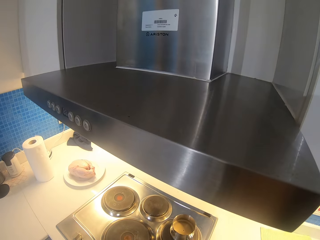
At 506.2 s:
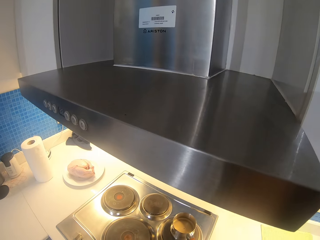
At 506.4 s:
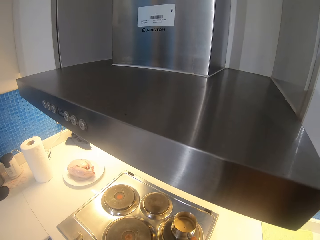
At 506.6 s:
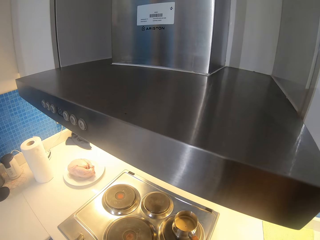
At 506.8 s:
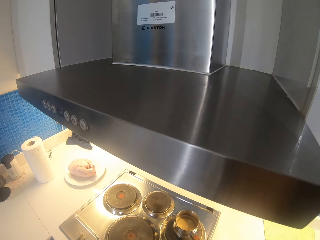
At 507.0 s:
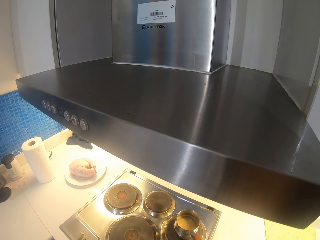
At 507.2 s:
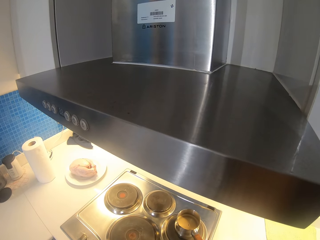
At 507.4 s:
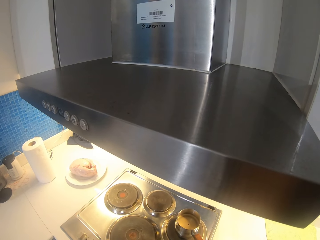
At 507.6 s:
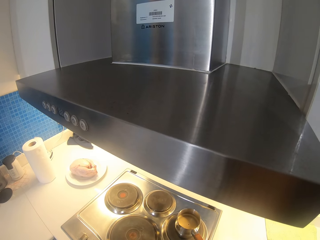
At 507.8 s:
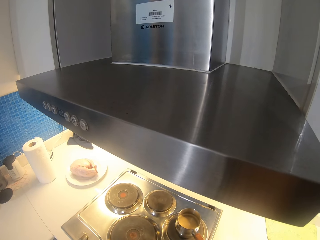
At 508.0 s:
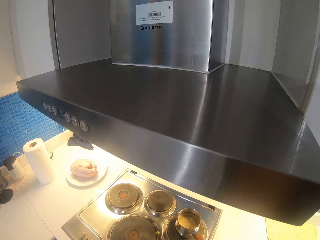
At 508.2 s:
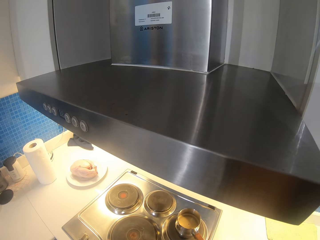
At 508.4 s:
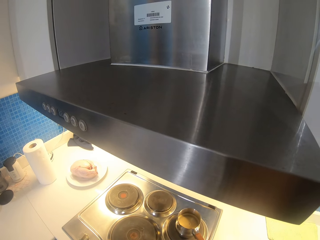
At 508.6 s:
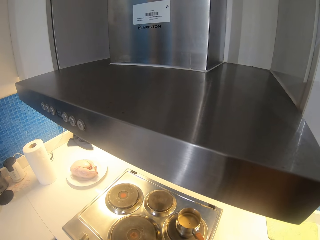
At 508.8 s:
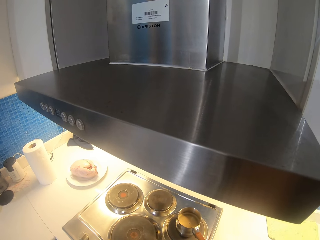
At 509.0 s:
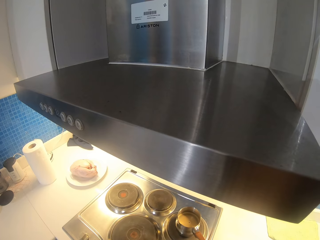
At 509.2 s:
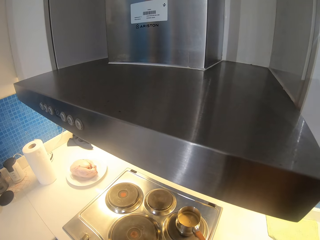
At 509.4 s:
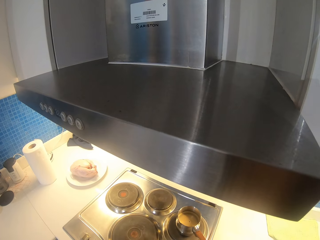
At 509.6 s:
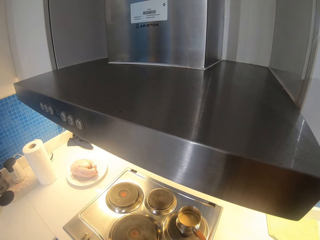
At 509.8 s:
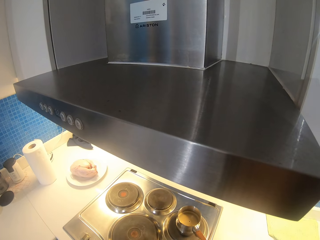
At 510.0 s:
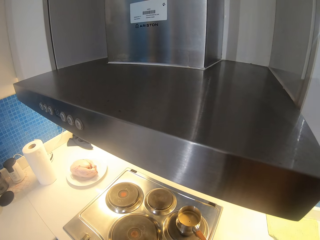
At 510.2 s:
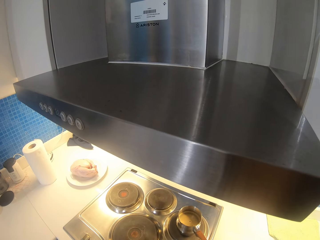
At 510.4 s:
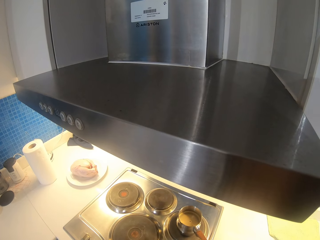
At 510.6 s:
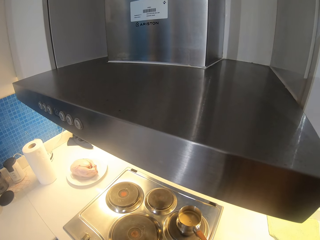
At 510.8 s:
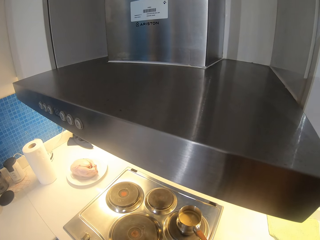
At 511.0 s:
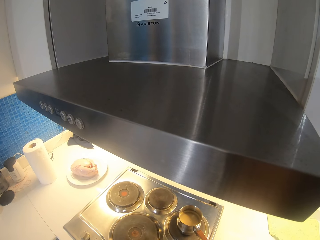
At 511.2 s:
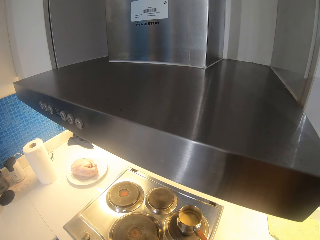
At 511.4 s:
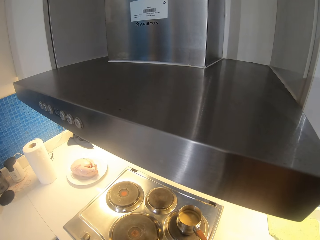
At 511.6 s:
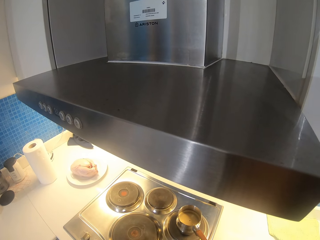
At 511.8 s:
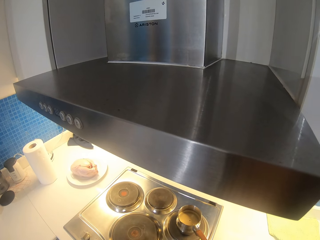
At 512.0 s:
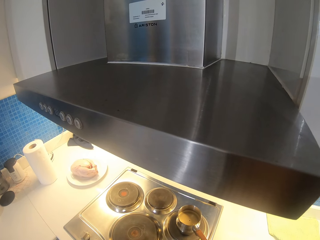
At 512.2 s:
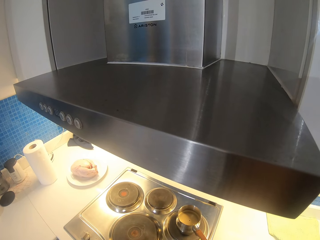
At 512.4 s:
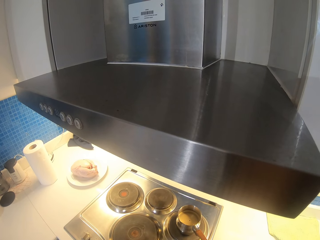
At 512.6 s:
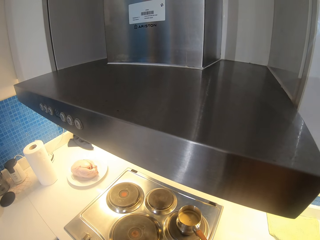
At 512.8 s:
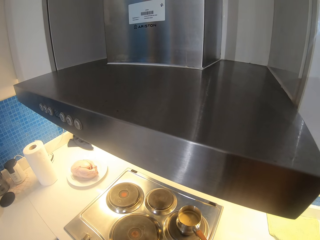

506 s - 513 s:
The camera wearer looks at the tea.

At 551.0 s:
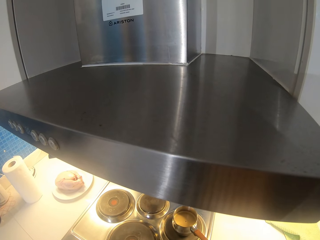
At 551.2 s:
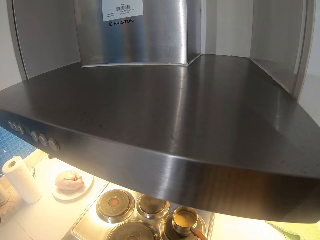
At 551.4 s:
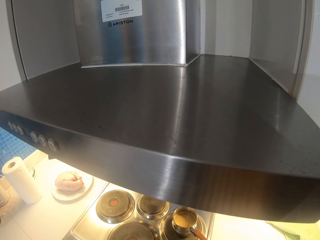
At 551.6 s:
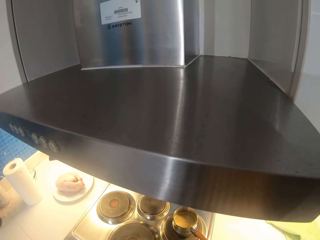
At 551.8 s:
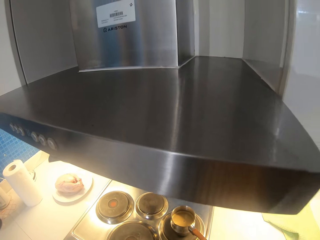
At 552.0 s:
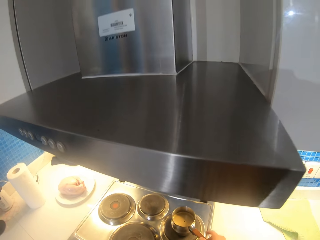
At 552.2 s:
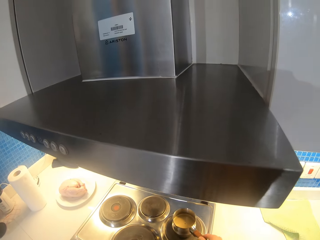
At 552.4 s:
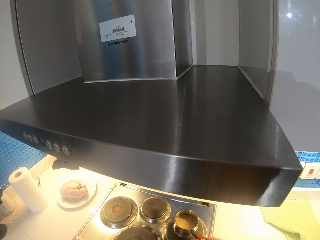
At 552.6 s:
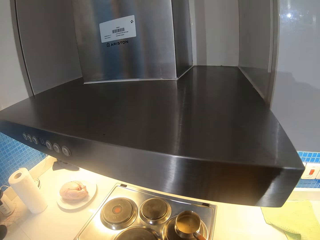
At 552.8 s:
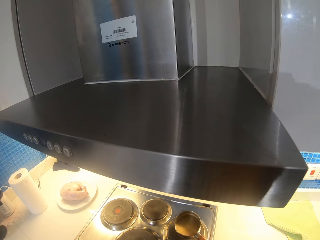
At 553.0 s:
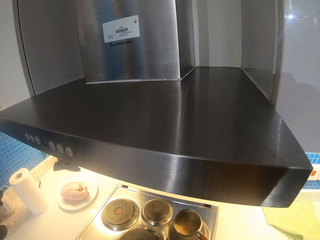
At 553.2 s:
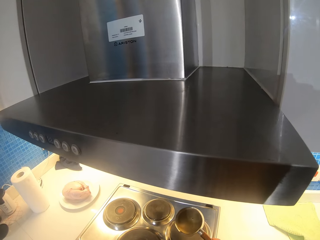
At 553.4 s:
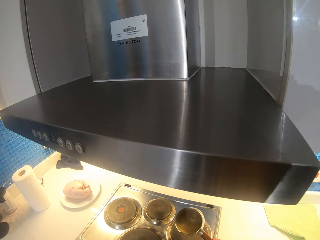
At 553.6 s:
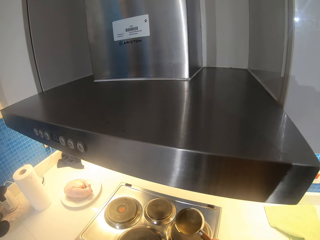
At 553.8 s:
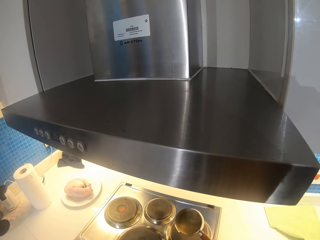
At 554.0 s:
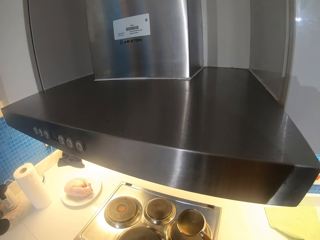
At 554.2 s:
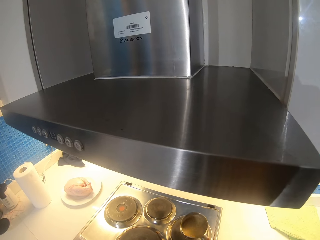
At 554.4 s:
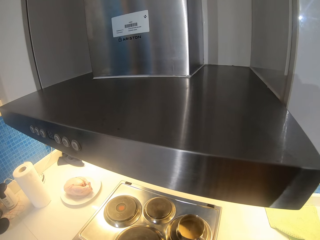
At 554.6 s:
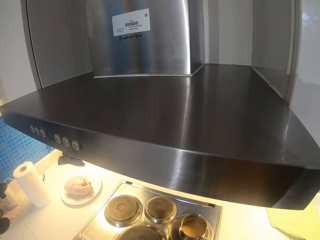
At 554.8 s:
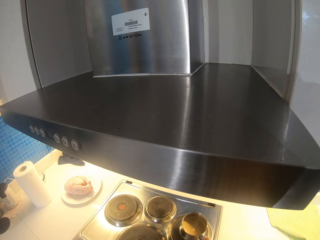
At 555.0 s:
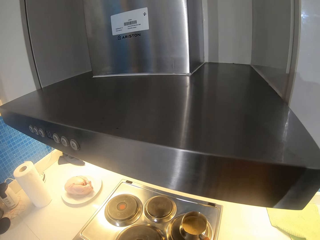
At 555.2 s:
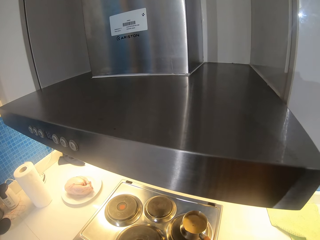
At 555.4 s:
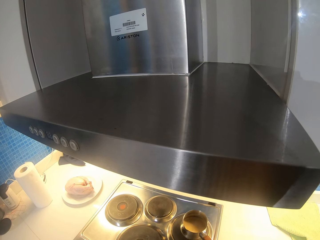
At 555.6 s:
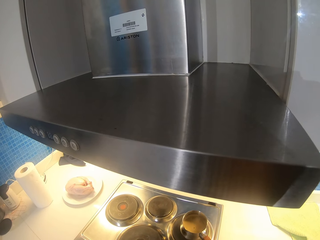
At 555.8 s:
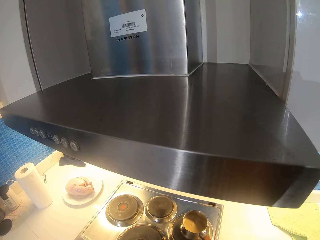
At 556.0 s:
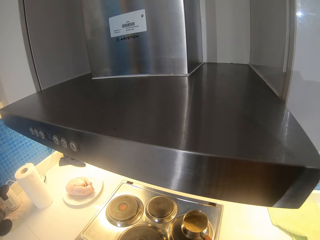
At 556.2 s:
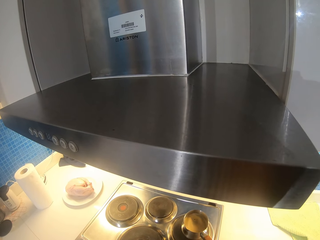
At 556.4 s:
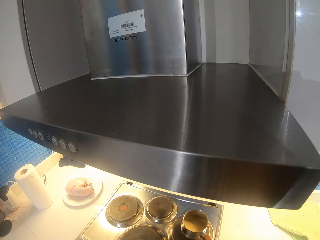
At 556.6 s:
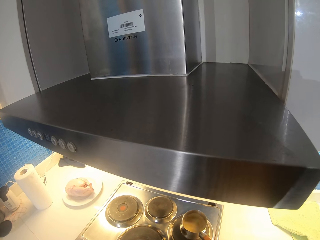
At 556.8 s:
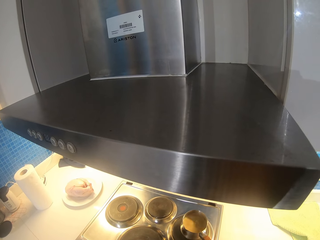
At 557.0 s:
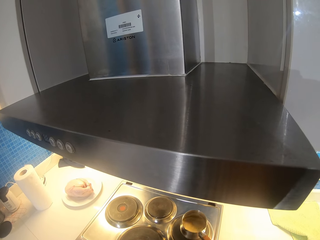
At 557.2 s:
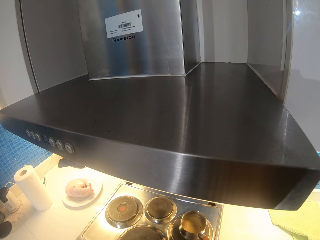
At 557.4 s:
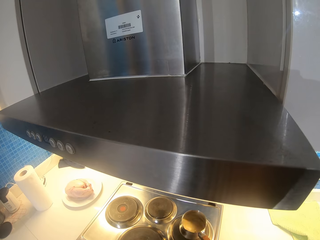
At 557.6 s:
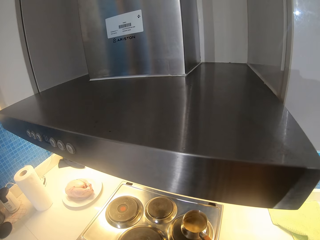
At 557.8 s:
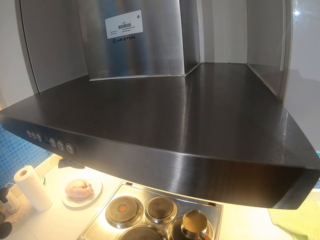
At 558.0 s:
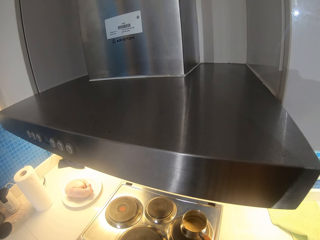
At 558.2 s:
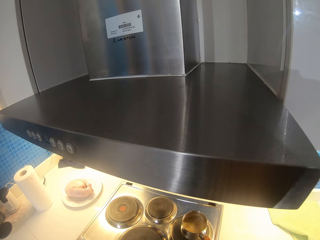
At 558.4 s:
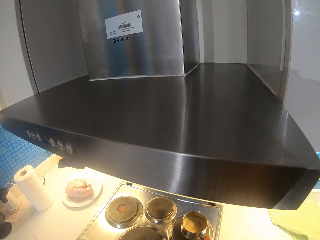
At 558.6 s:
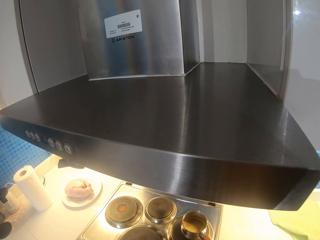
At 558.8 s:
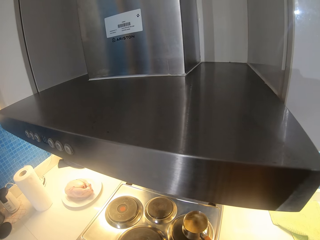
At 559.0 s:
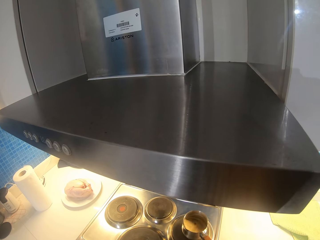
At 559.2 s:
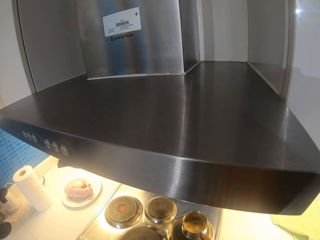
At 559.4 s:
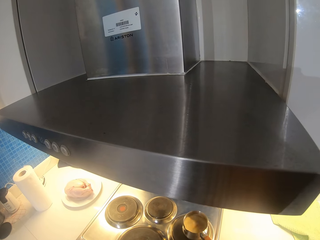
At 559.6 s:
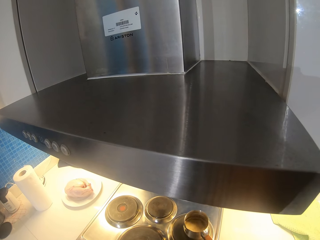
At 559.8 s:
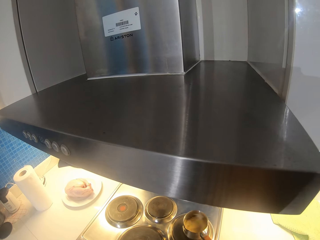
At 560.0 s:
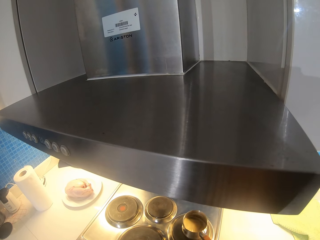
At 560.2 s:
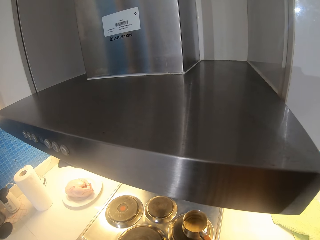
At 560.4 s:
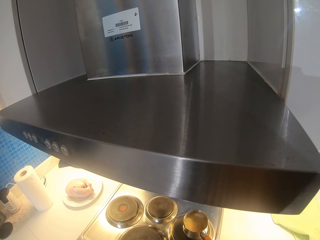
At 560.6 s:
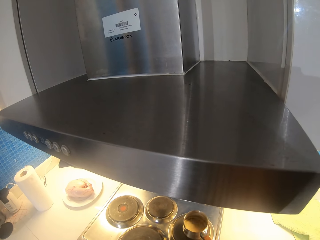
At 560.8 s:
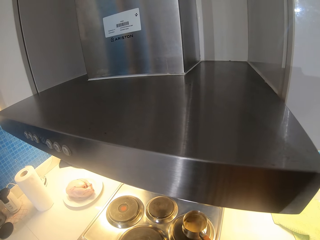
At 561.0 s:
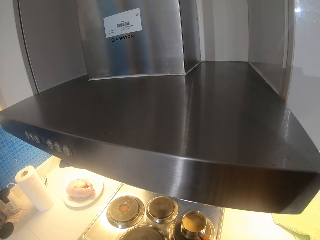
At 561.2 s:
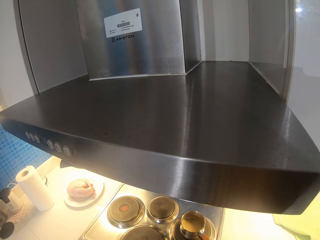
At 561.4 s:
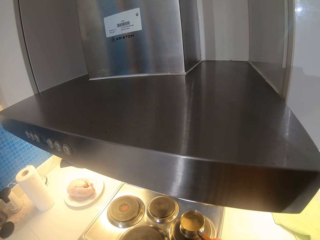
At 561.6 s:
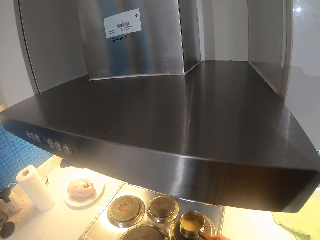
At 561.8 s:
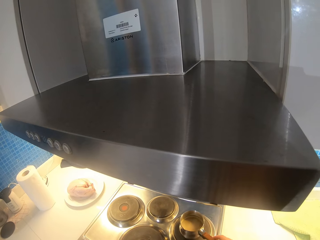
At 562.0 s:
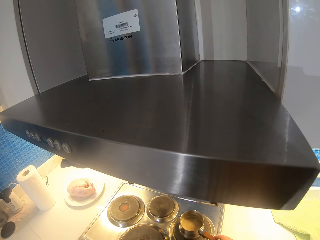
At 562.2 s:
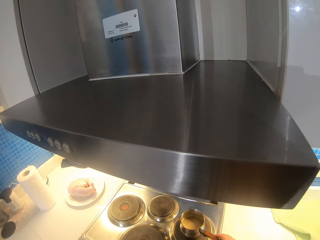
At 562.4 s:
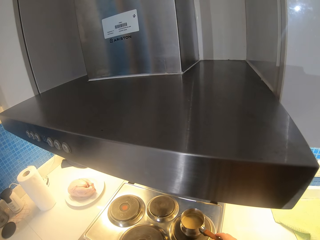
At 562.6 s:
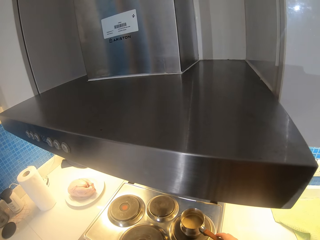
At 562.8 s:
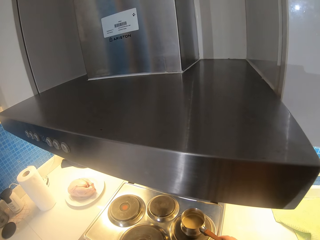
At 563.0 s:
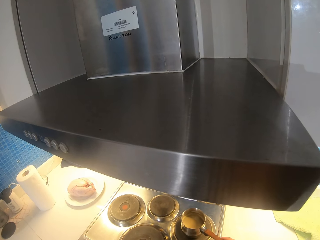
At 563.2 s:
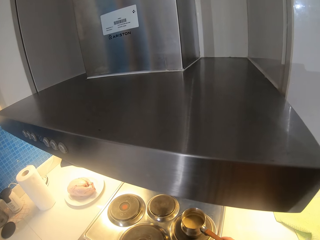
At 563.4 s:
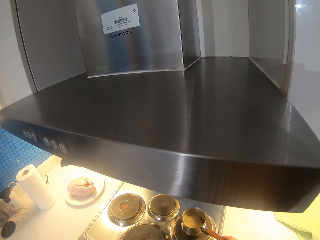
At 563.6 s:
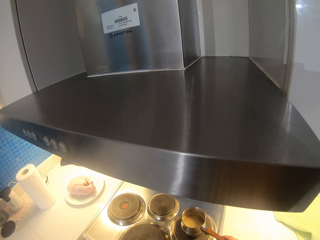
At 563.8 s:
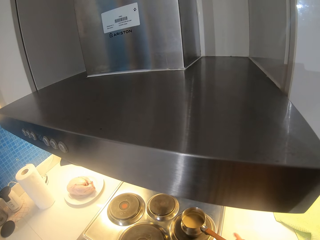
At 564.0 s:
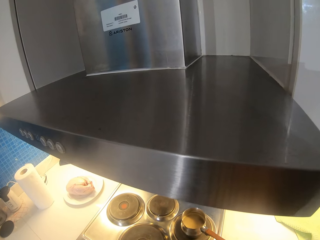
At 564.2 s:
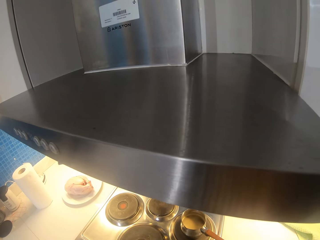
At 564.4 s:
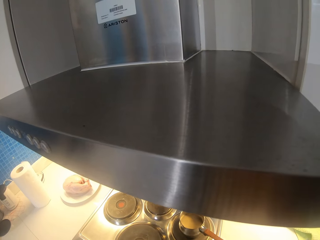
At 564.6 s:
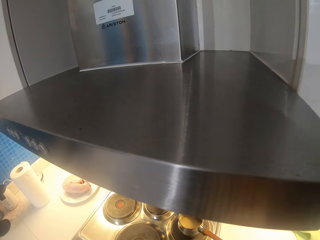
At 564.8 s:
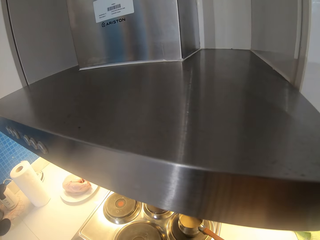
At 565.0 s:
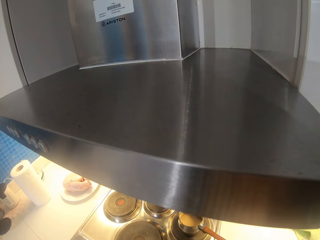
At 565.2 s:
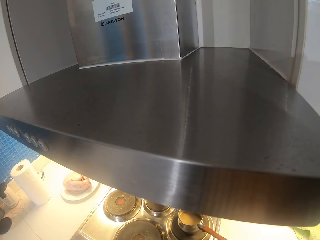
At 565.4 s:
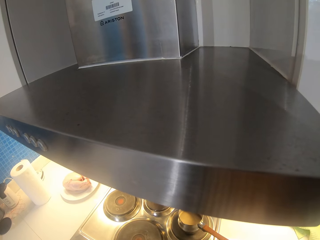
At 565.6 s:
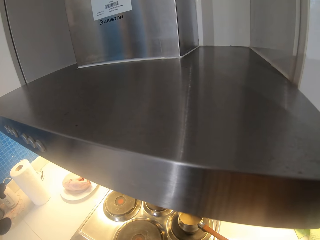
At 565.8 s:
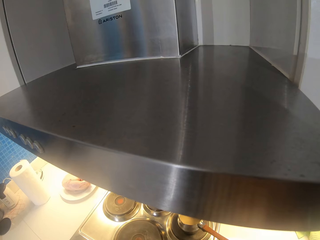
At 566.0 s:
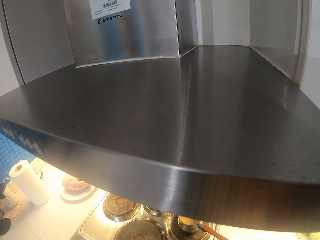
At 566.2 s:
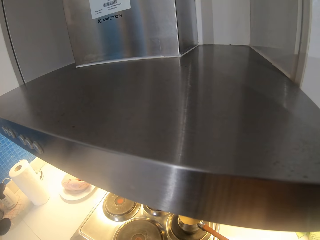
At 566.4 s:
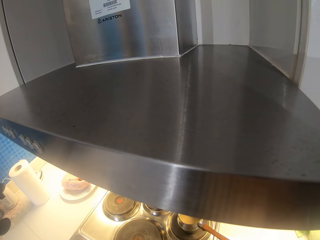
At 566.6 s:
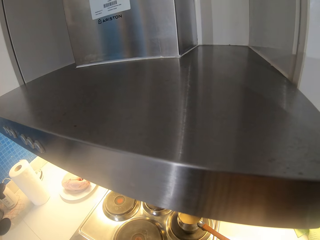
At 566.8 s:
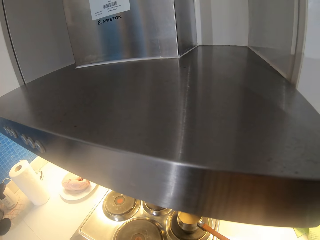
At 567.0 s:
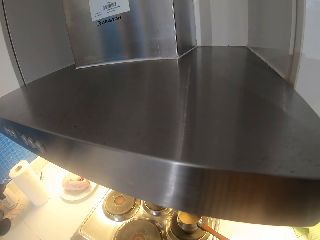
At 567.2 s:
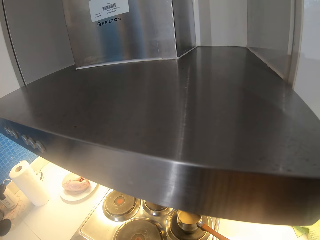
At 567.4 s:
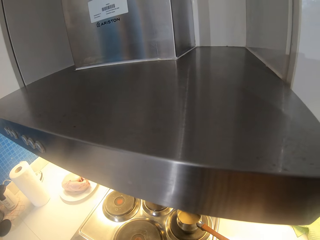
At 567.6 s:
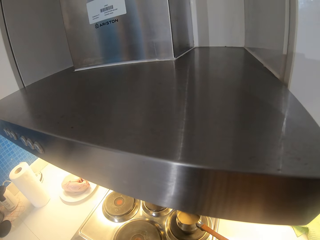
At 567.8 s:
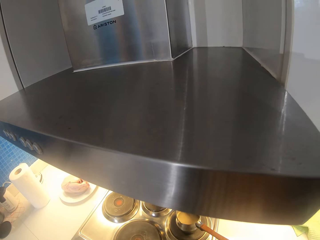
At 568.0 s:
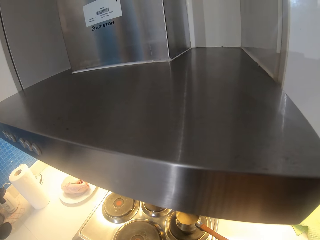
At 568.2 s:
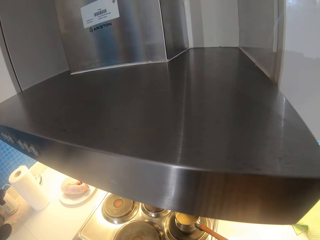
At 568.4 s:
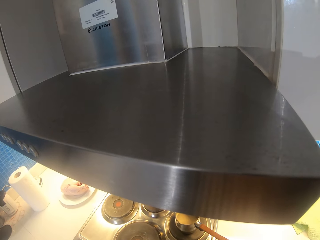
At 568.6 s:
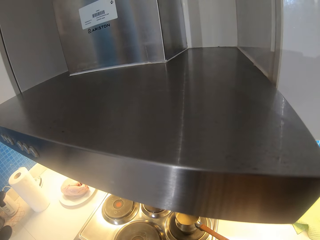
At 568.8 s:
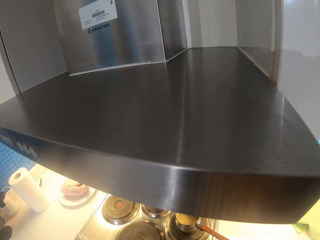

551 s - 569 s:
The camera wearer grabs the sauce pan or pot. They pour tea in the bottle. They drop the pot. They shake the tea in the sauce pan or mug on the cooker. They place the sauce pan on the stove. They let go of the mug on the cooker.
